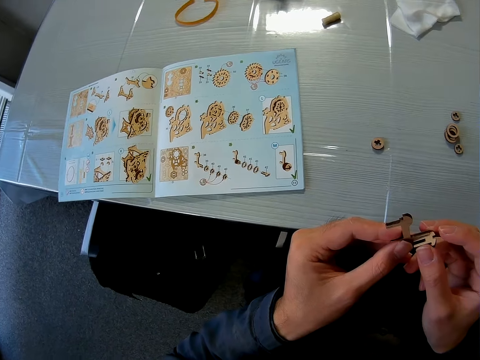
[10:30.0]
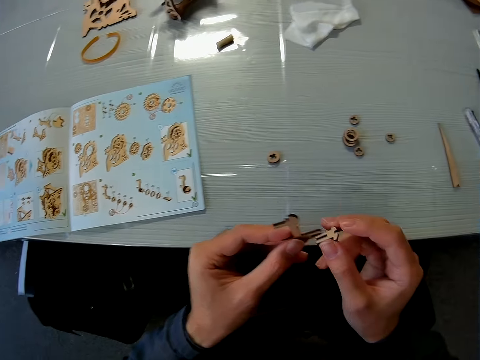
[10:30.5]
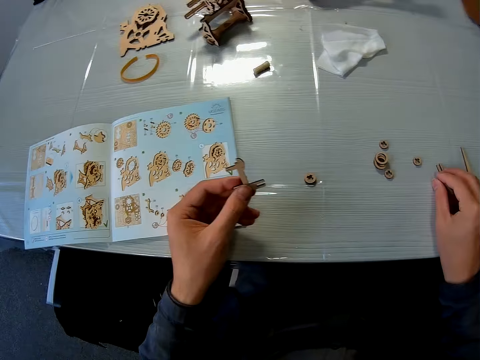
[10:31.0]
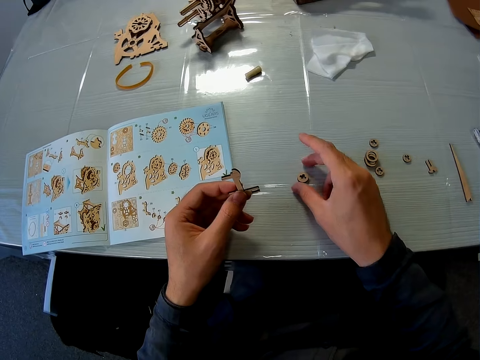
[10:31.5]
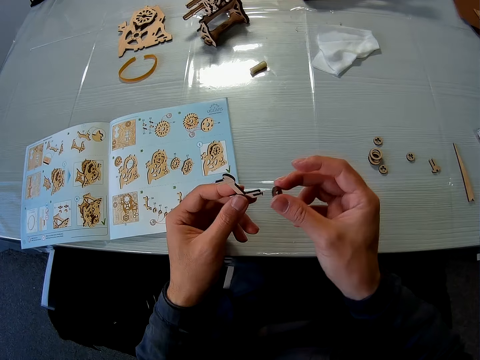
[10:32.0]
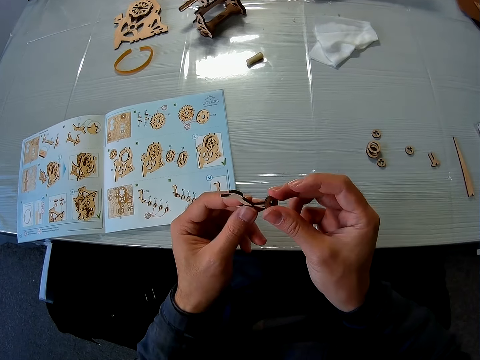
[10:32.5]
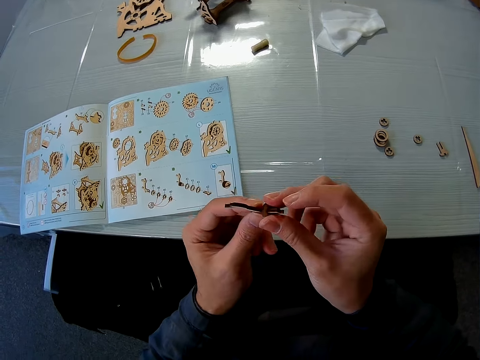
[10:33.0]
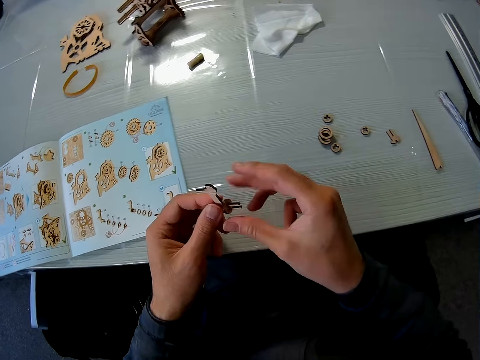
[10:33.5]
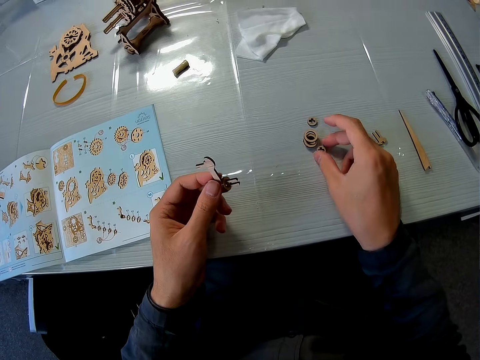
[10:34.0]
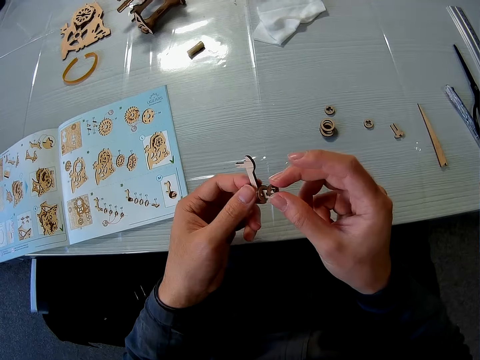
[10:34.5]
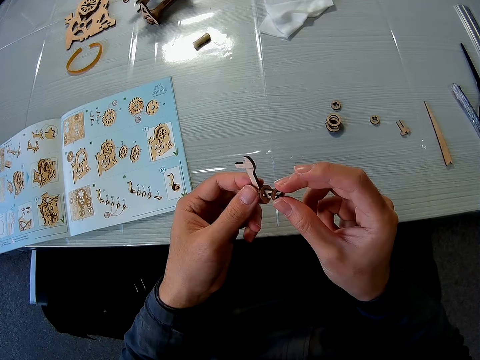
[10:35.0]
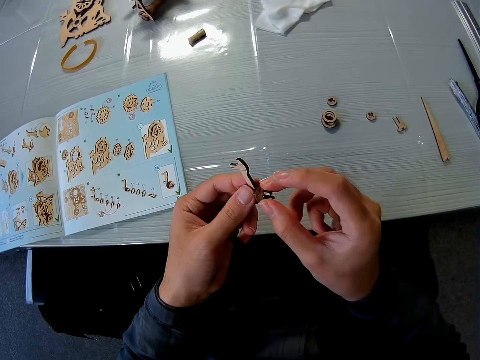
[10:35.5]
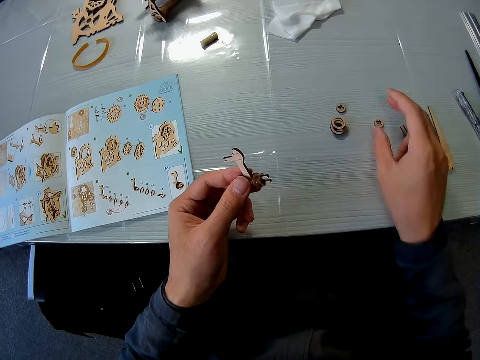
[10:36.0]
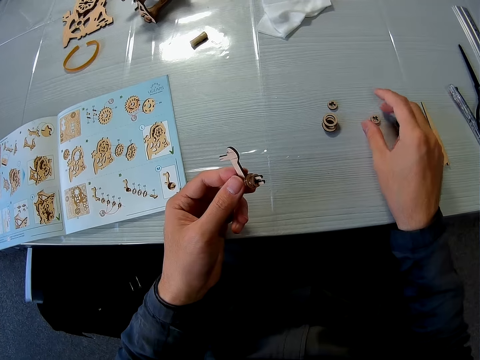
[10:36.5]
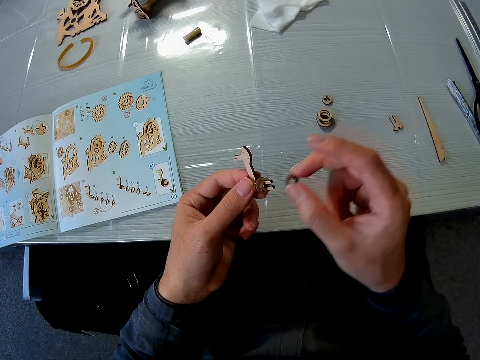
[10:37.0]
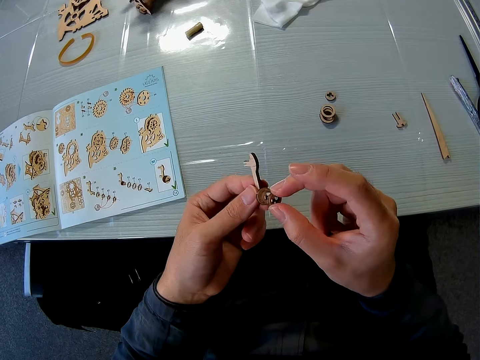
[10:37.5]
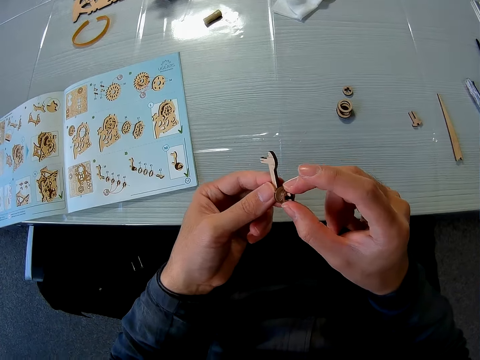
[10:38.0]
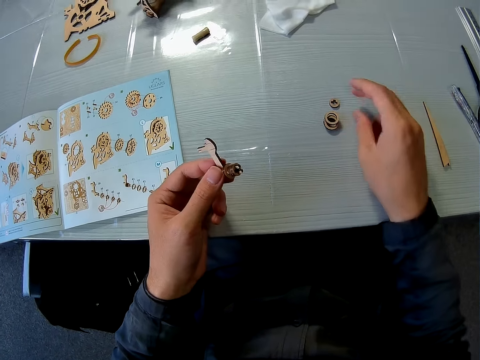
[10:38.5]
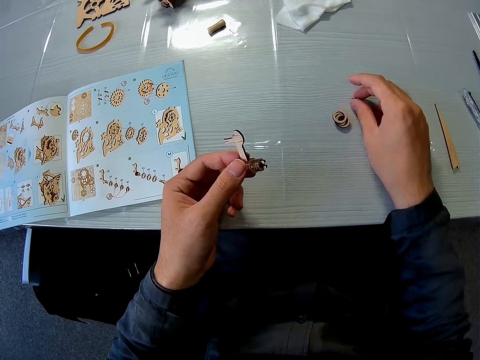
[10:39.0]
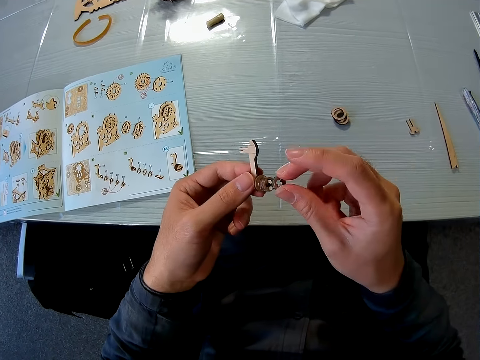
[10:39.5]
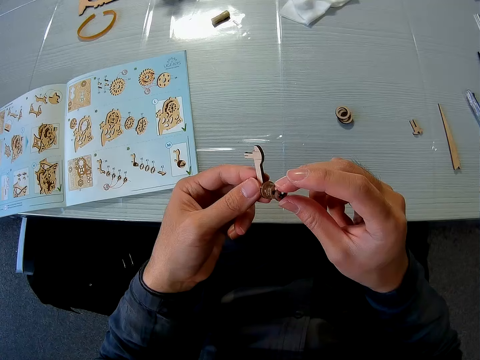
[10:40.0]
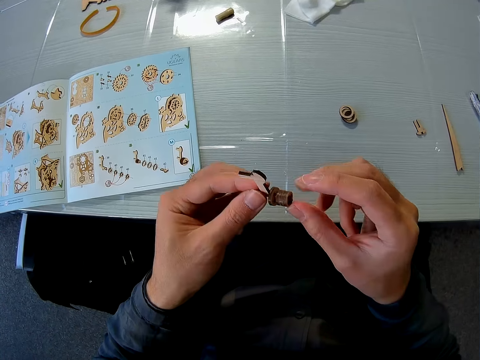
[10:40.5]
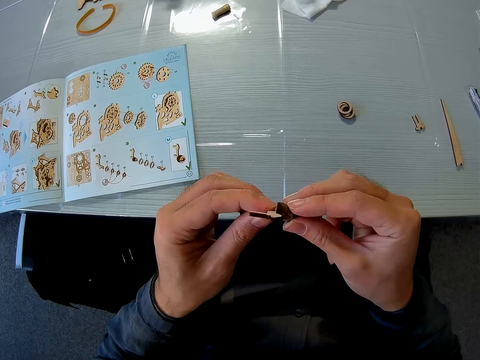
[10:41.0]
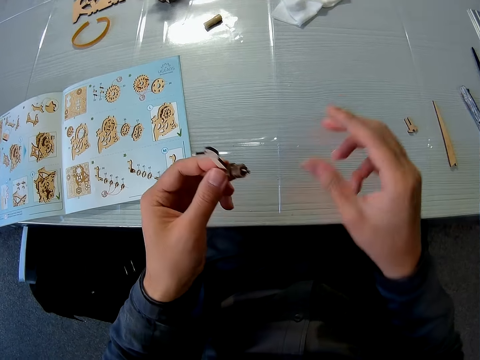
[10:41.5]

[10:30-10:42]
The camera wearer drops the puzzle piece. They pick up the puzzle piece and assemble the puzzle pieces. They pick up the puzzle piece and assemble the puzzle piece. They pick up the puzzle piece and assemble the puzzle piece. They pick up the puzzle piece and assemble the puzzle piece.

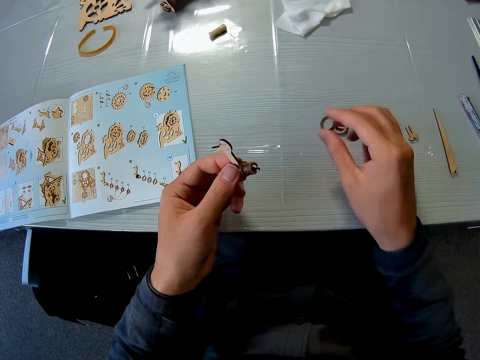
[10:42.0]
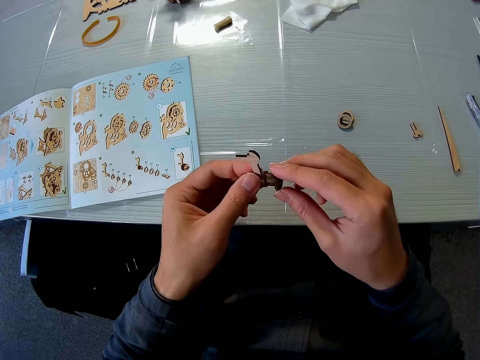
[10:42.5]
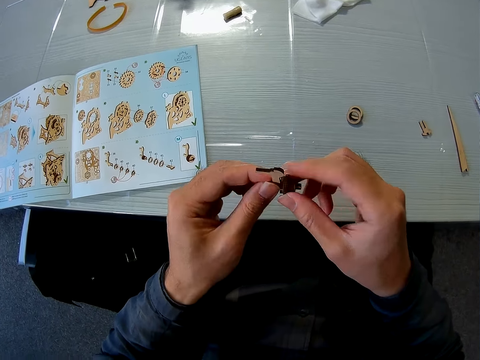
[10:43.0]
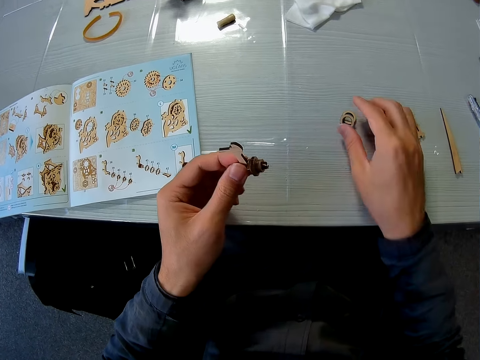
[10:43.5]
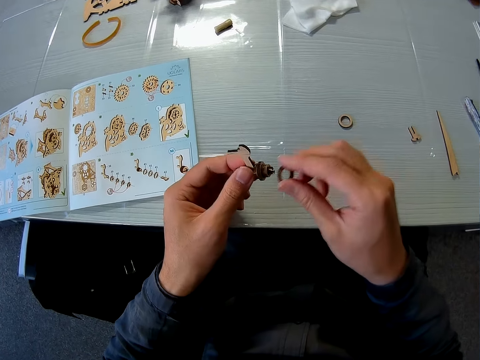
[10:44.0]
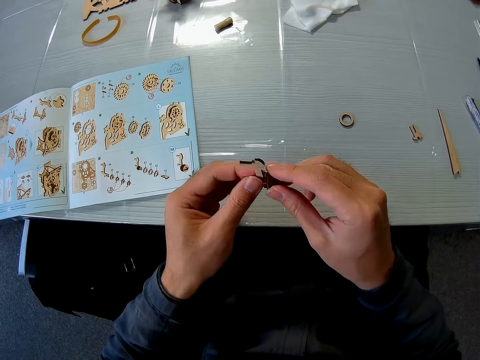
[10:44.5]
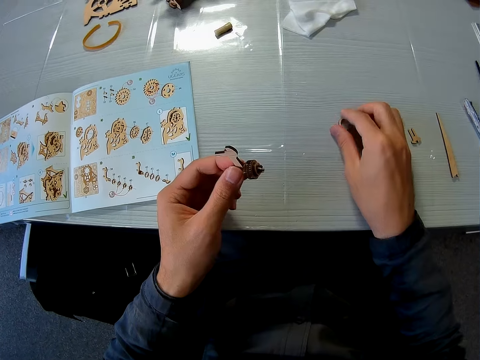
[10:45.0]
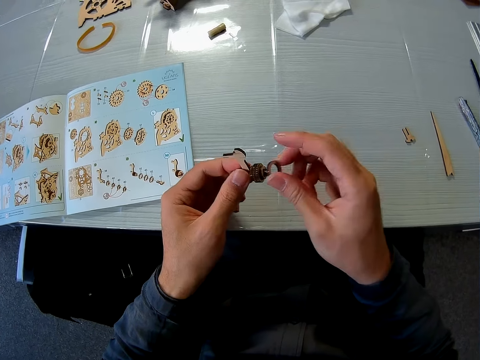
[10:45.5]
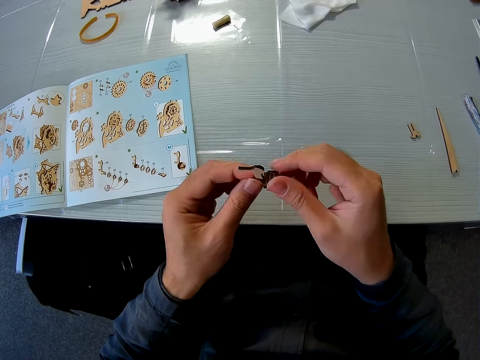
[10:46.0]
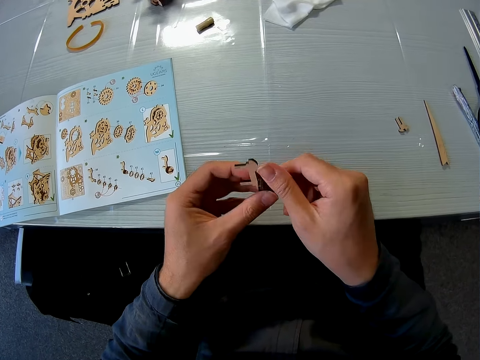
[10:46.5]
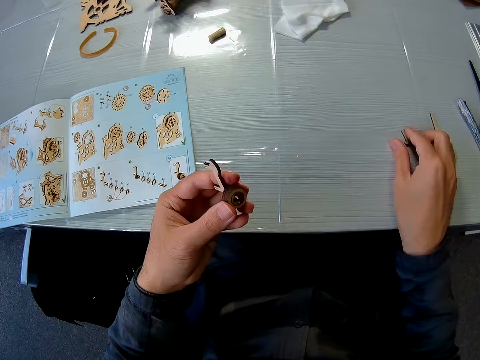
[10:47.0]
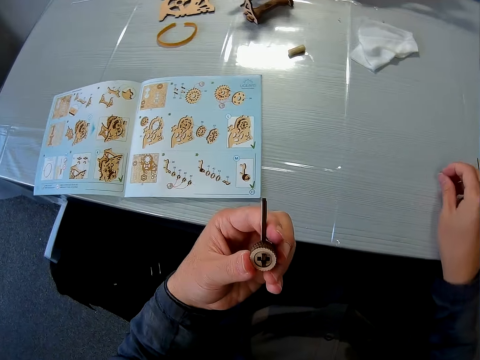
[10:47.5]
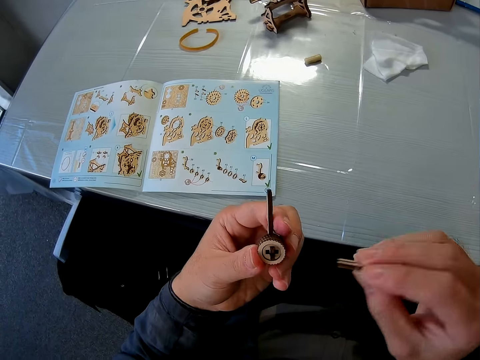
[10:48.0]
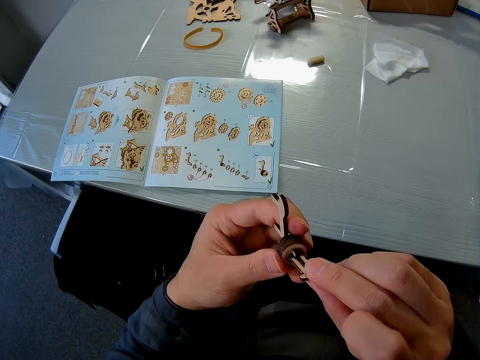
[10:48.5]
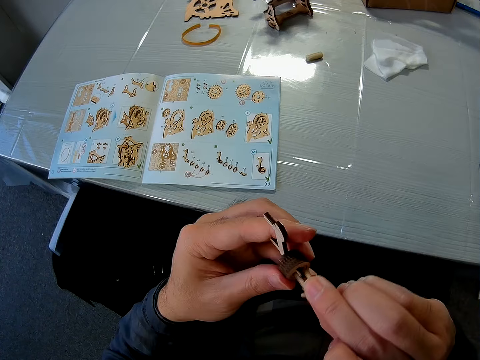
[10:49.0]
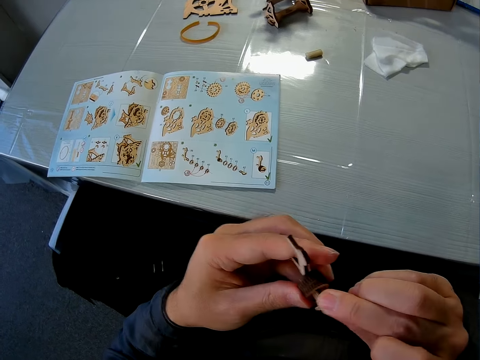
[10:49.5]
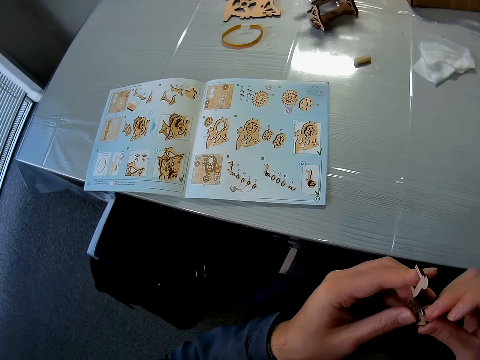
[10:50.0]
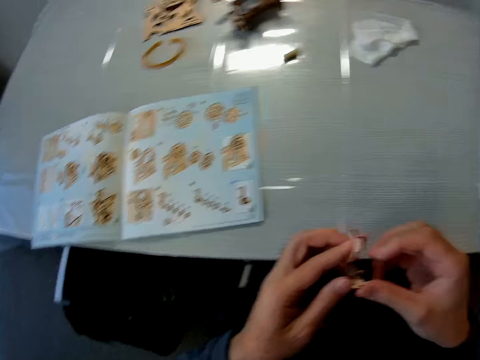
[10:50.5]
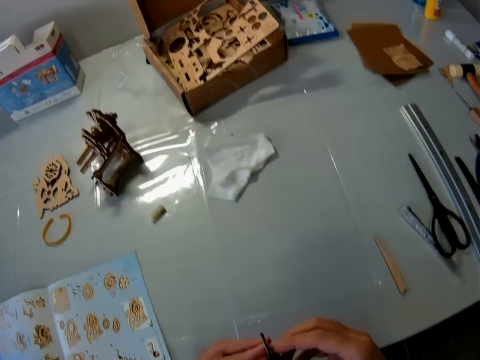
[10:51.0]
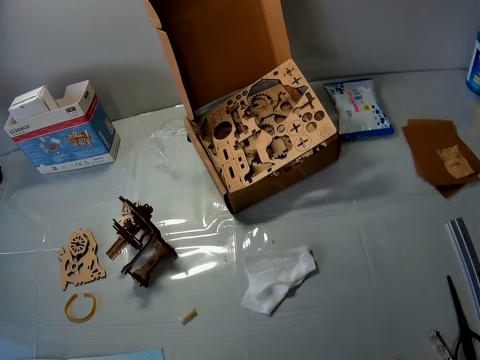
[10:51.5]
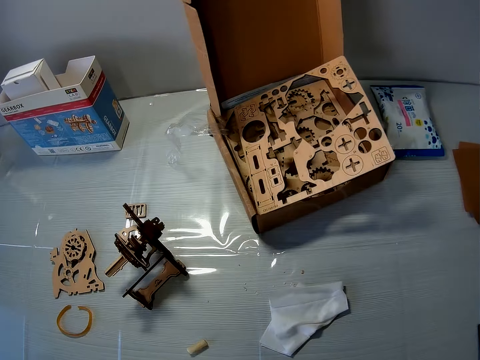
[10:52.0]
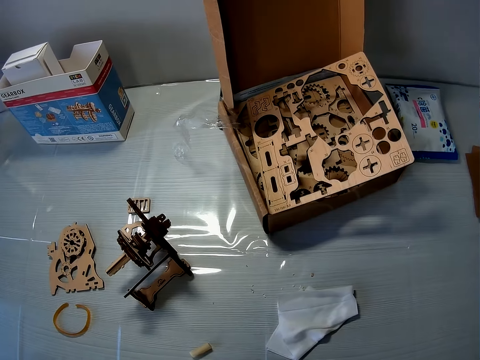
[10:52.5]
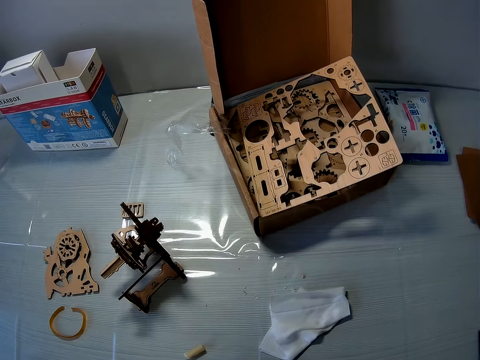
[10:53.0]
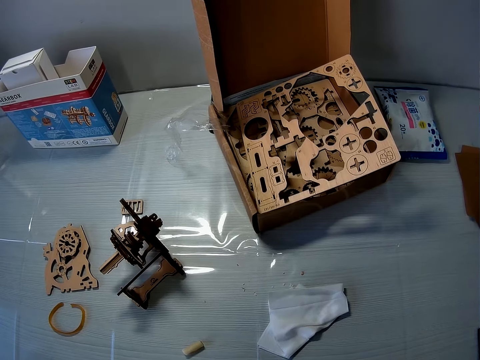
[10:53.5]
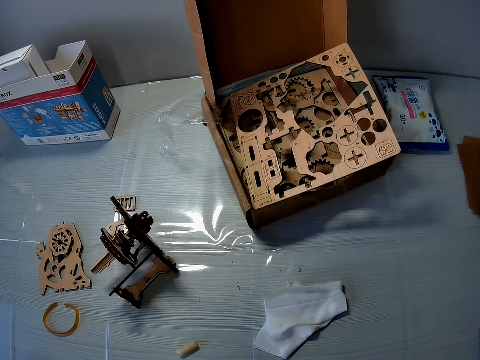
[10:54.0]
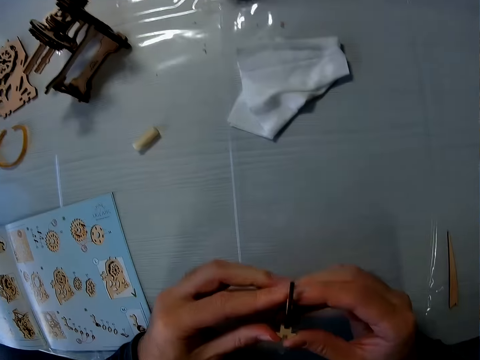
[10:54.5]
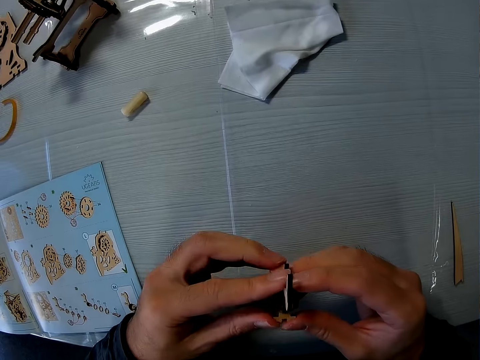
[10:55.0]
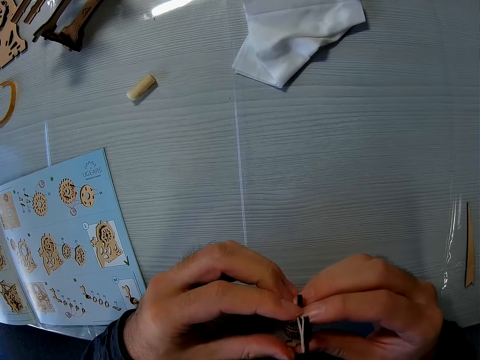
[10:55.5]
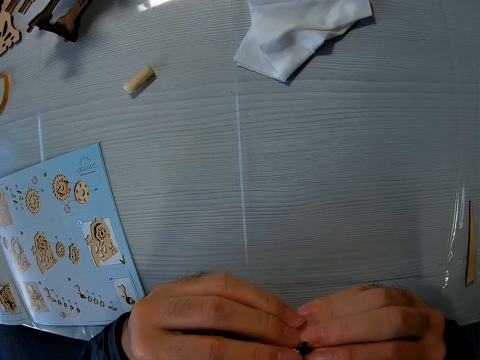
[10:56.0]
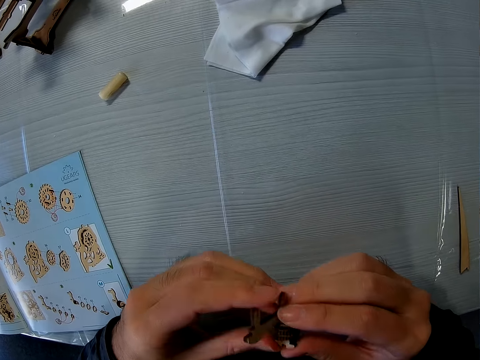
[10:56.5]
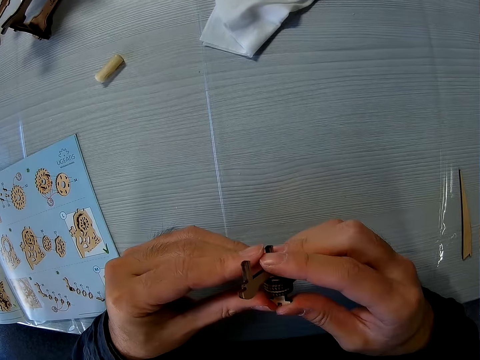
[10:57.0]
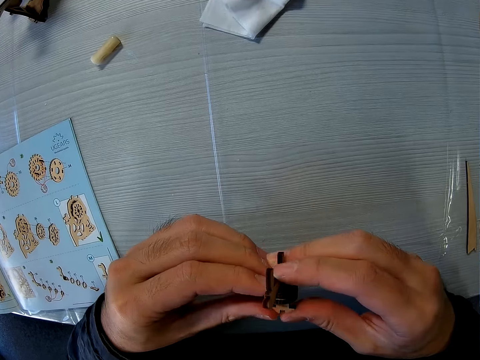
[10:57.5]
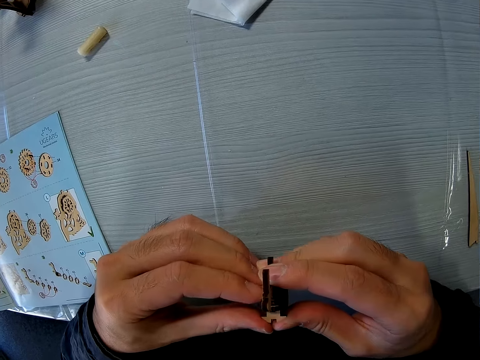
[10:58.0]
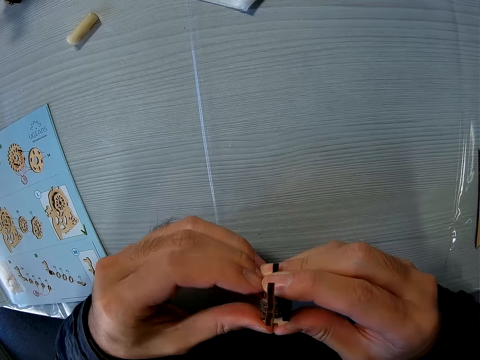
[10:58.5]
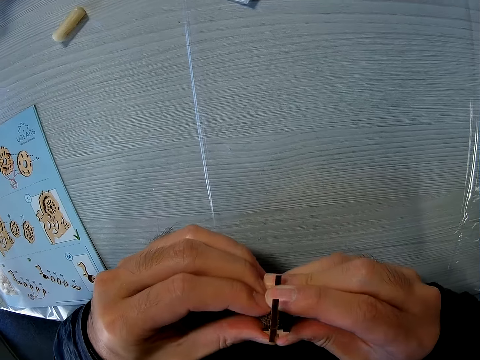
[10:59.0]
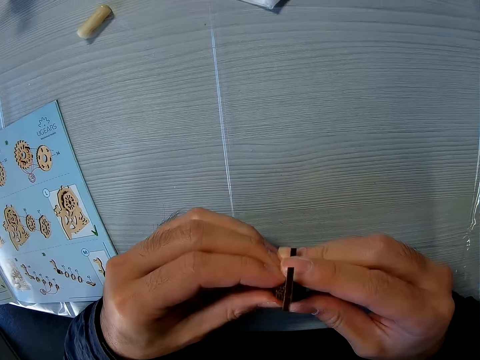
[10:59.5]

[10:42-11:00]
The camera wearer picks up the puzzle piece and assembles the puzzle piece. They pick up the puzzle piece and assemble the puzzle piece. They pick up the puzzle piece and assemble the puzzle piece. They pick up the puzzle piece and assemble the puzzle piece.
